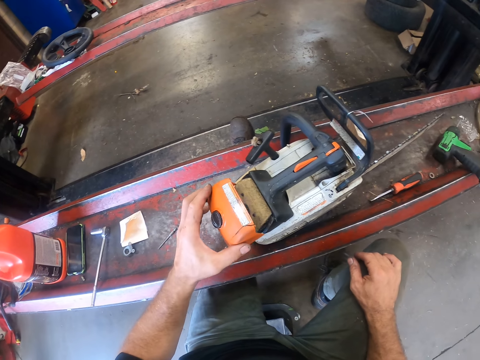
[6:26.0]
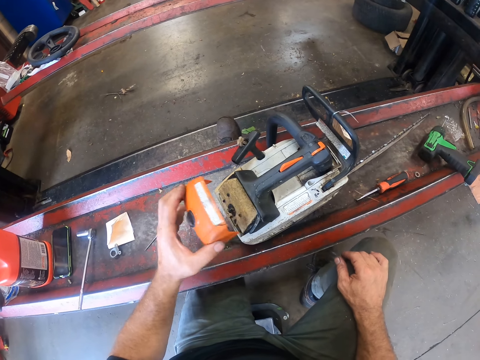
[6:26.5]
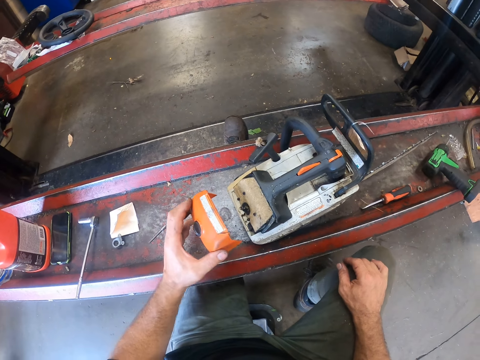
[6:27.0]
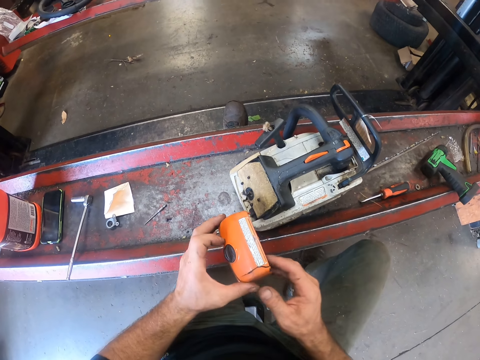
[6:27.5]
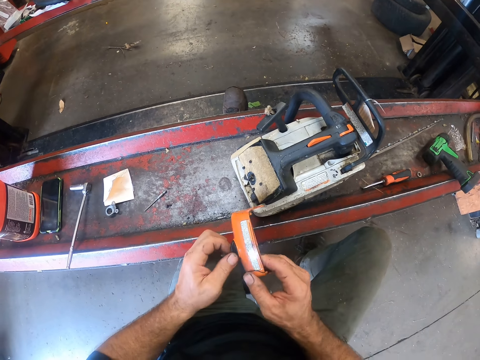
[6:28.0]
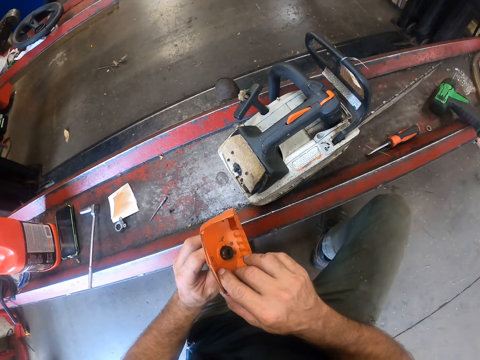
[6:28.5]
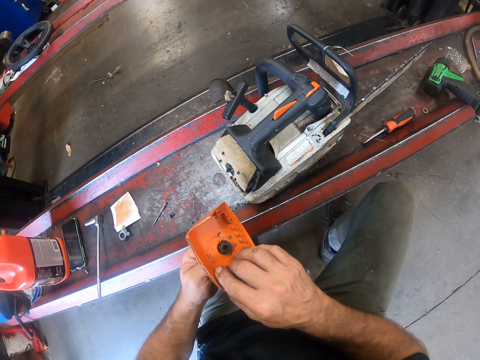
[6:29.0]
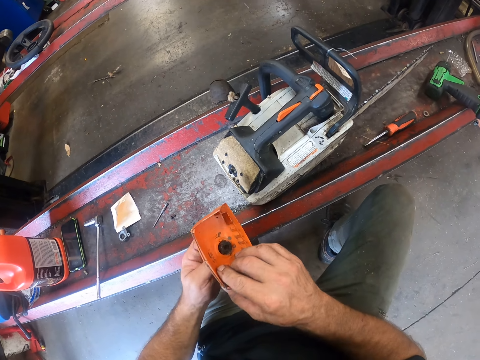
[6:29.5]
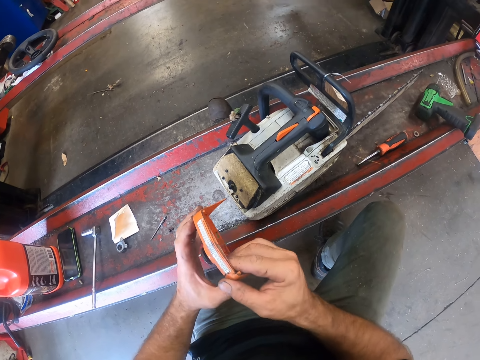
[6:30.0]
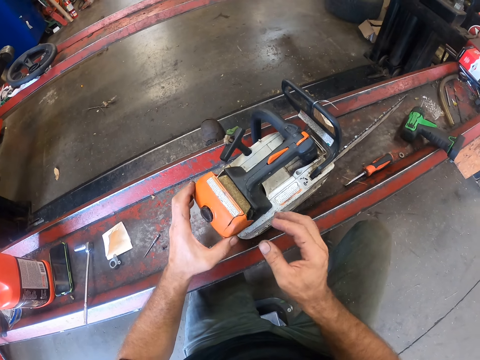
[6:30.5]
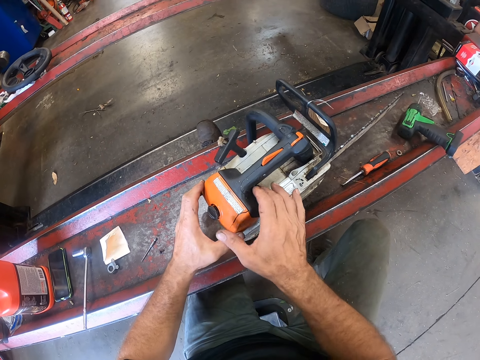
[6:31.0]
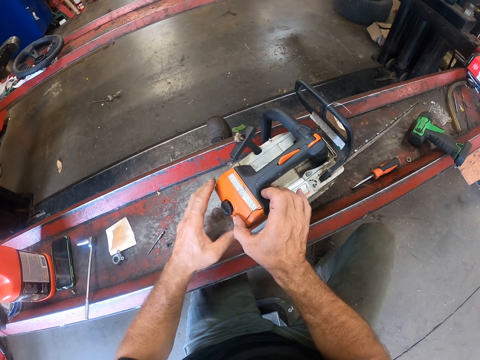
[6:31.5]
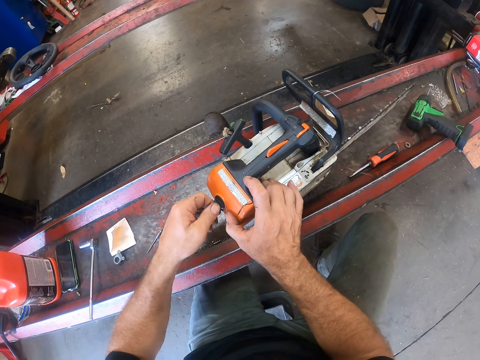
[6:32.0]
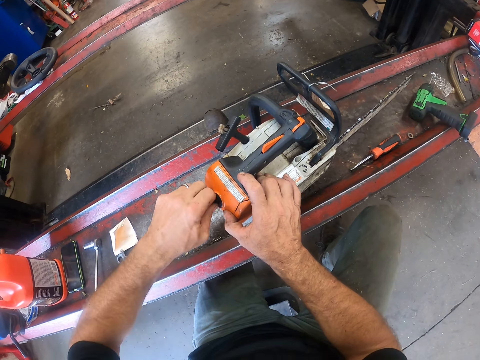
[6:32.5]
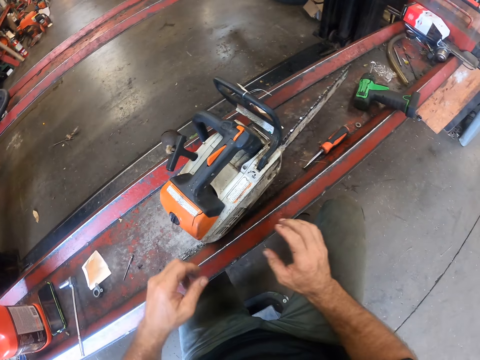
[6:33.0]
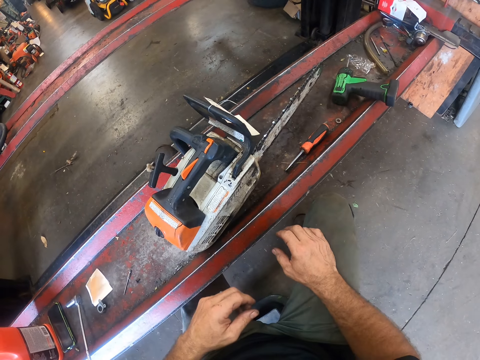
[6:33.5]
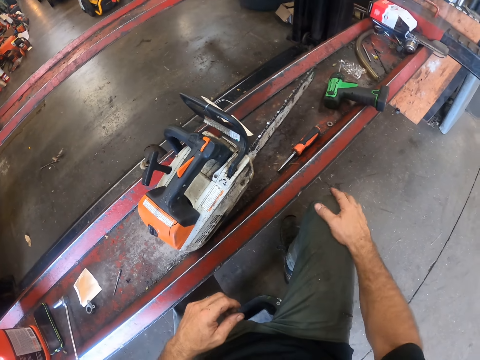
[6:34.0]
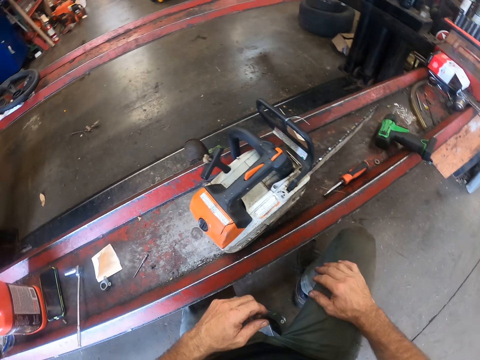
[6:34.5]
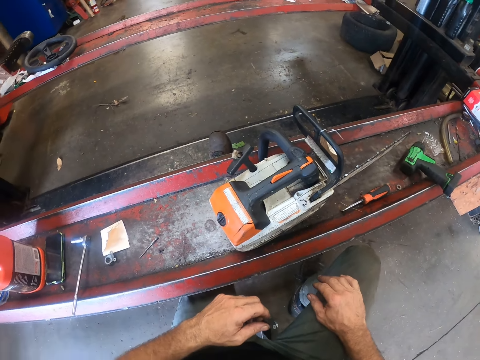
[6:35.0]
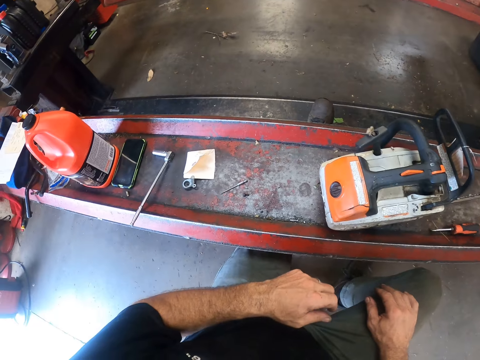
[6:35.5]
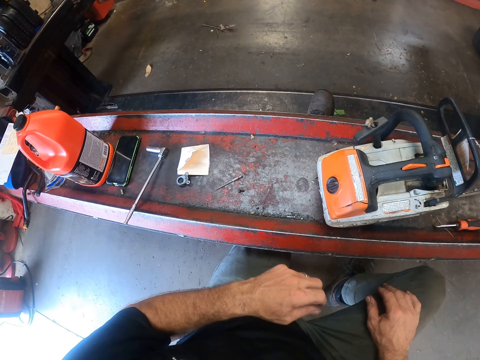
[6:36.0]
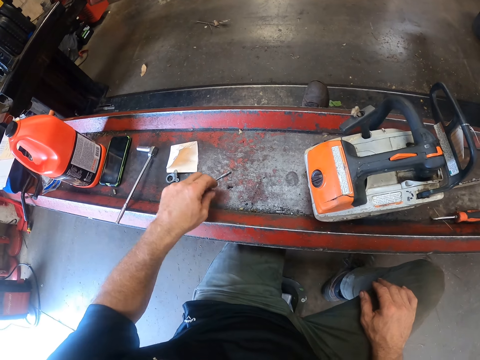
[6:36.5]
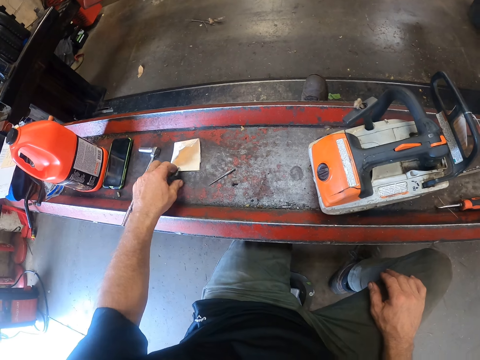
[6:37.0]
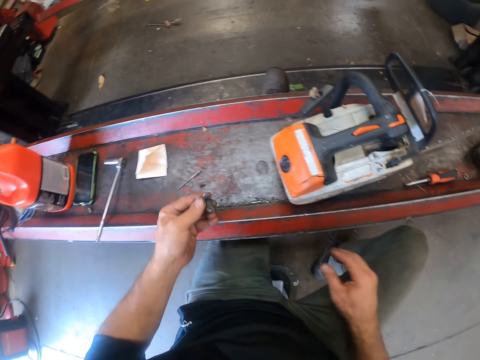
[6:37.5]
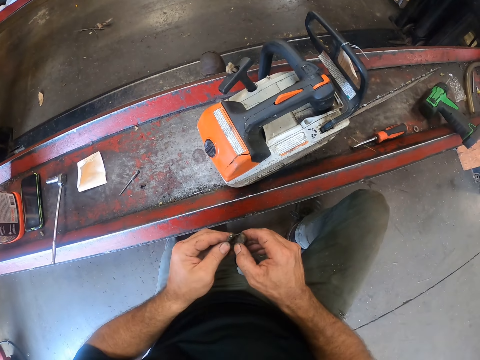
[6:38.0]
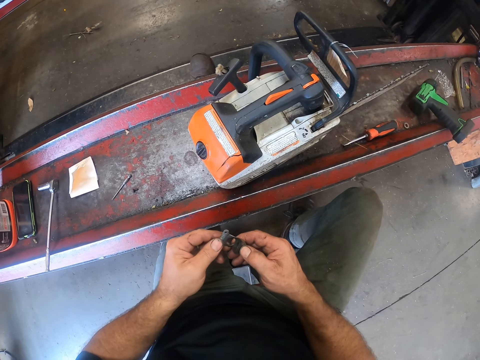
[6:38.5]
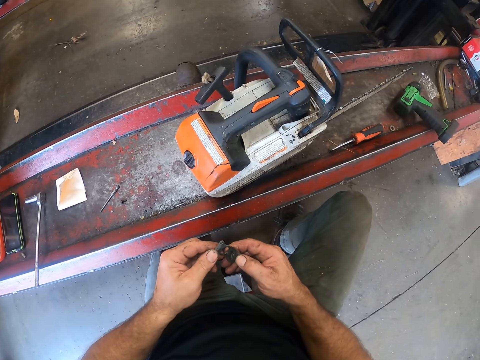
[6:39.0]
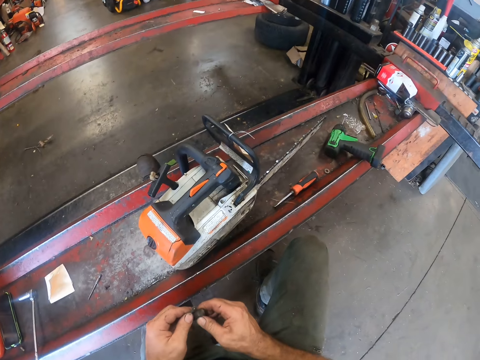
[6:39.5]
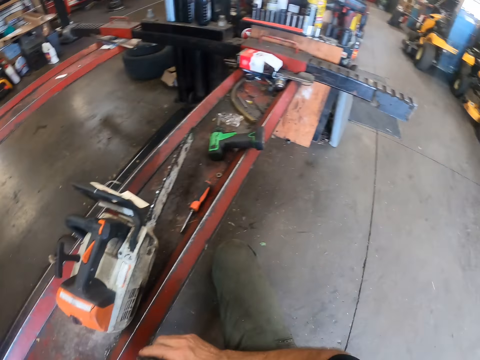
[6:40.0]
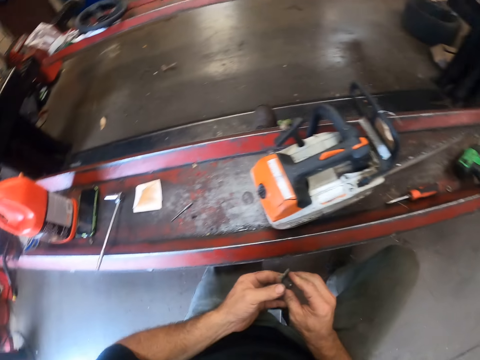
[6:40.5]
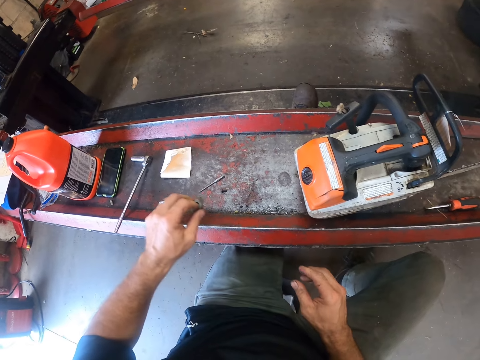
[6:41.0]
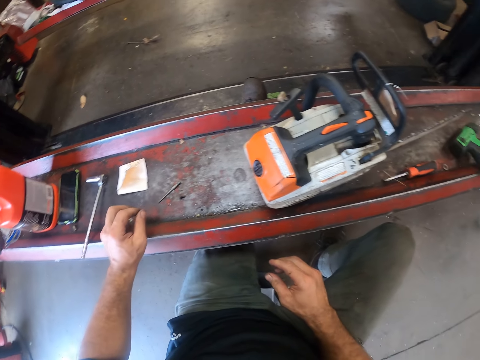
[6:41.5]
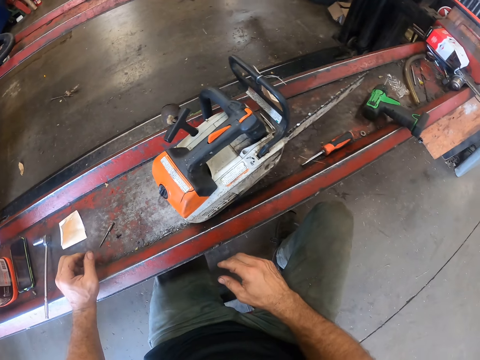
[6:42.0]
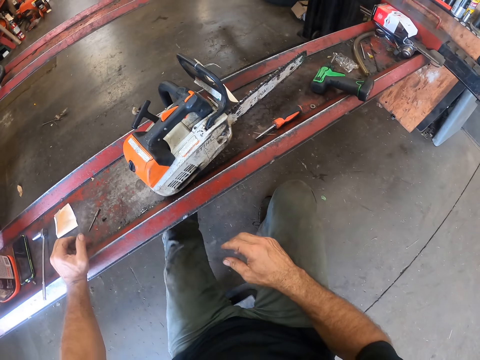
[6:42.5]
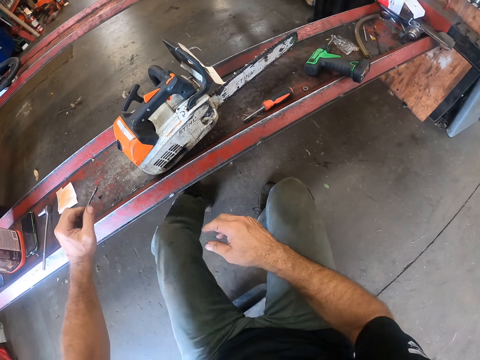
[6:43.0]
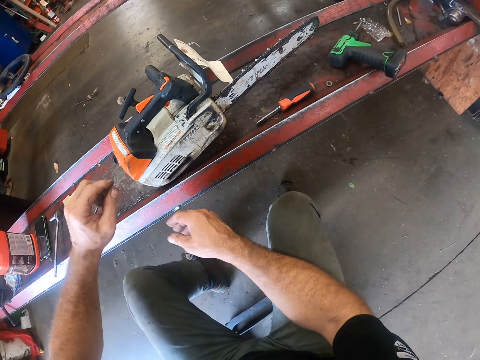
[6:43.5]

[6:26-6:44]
The camera wearer puts a power saw air filter cover on the power saw. He transfers the orange cover to his right hand. He adjusts the power saw air filter cover lock. He turns the knob on the orange cover with his left hand. He transfers the orange cover to his left hand. He sets the orange cover on the machine saw with his left hand. He holds the orange cover to the machine saw with his right hand. He locks the power saw air filter cover. He turns the knob on the orange cover with his left hand. He wipes his right hand on the left knee. He looks at something on the car lift. He picks up a washer from the car lift with his left hand. He looks at the washer on his hands. He holds the washer with both hands. He looks around the workshop. He drops the washer on the table with his left hand. He moves backwards on the workshop stool.

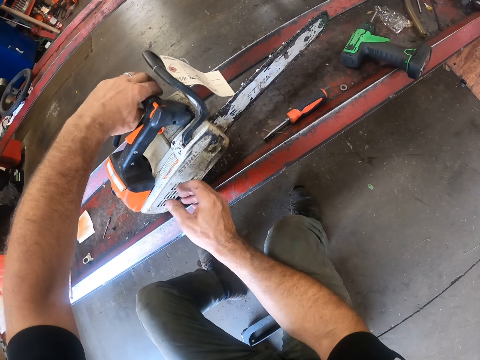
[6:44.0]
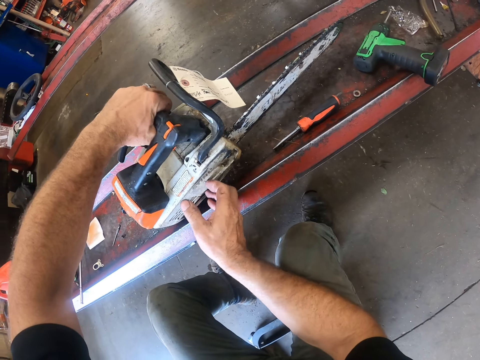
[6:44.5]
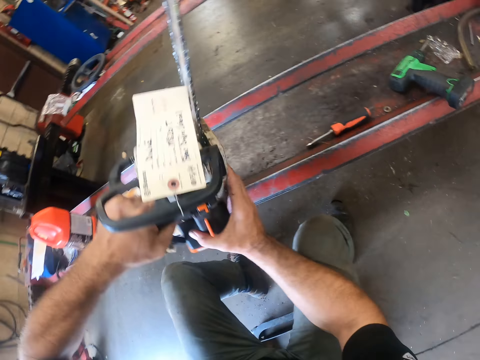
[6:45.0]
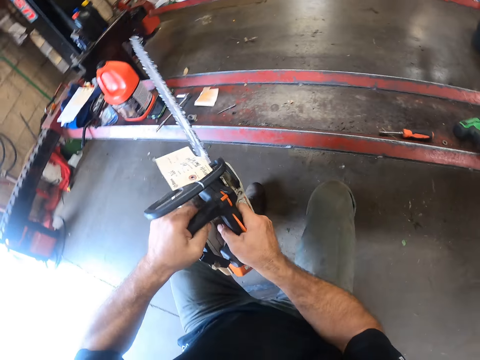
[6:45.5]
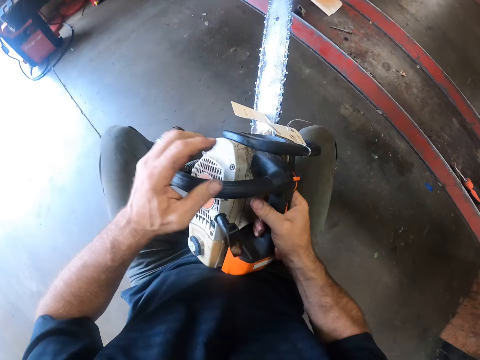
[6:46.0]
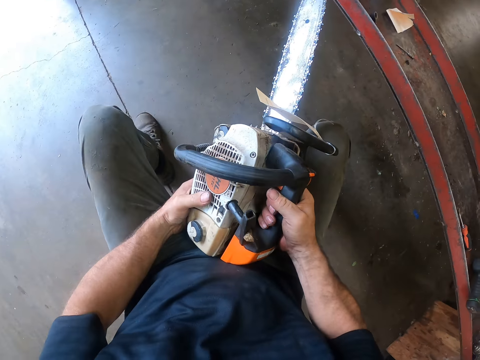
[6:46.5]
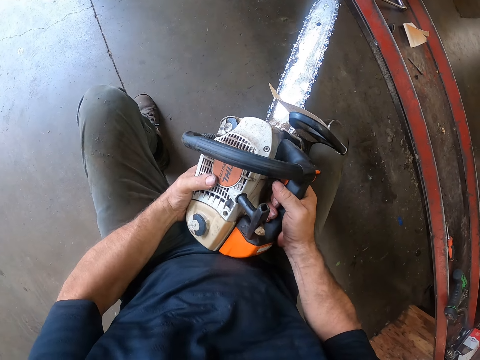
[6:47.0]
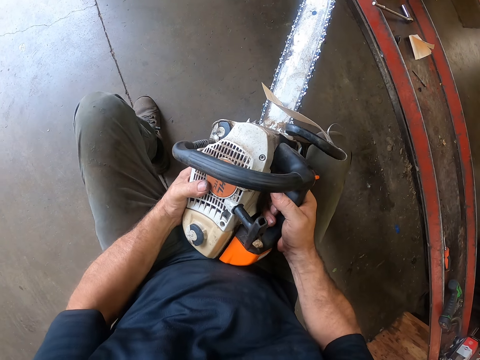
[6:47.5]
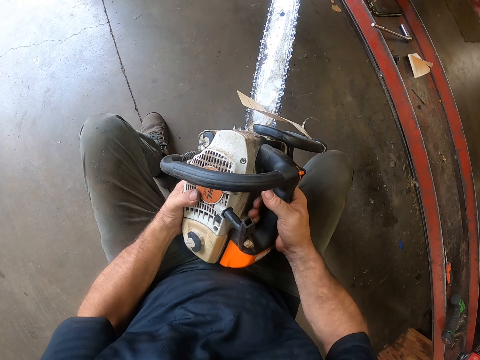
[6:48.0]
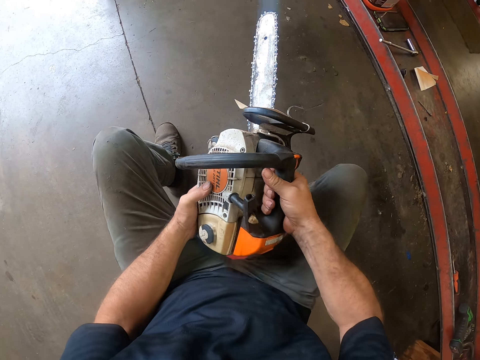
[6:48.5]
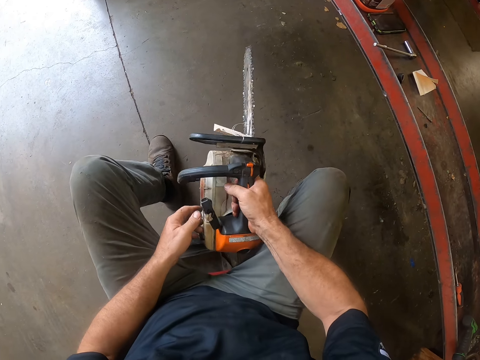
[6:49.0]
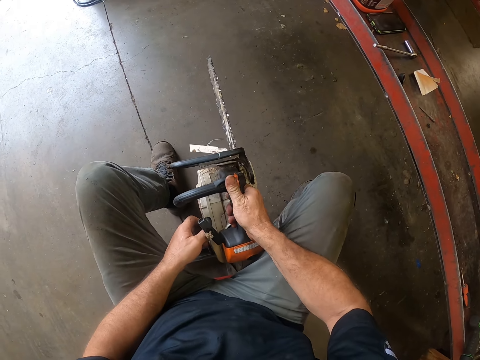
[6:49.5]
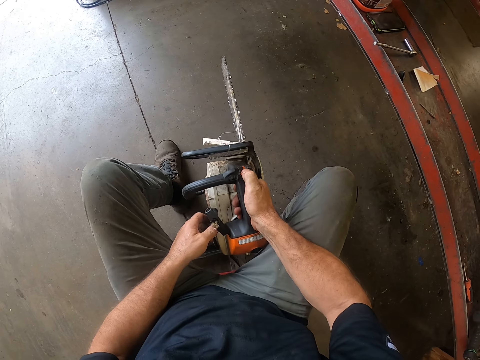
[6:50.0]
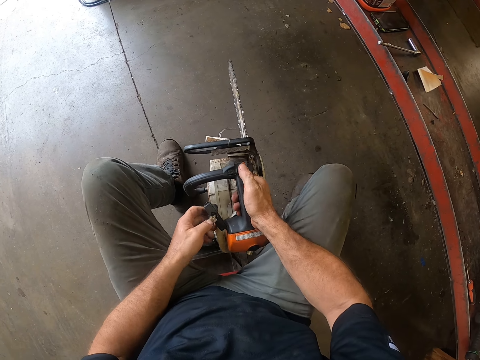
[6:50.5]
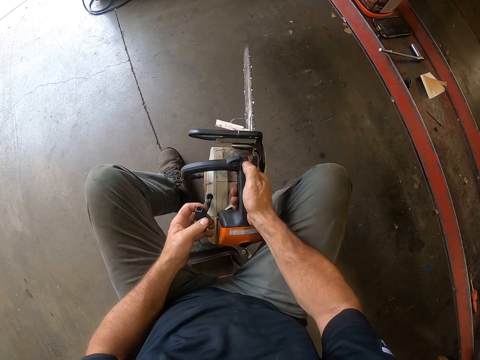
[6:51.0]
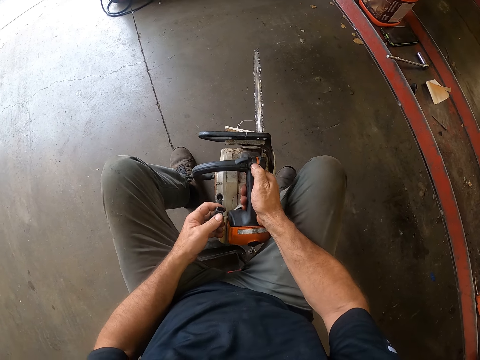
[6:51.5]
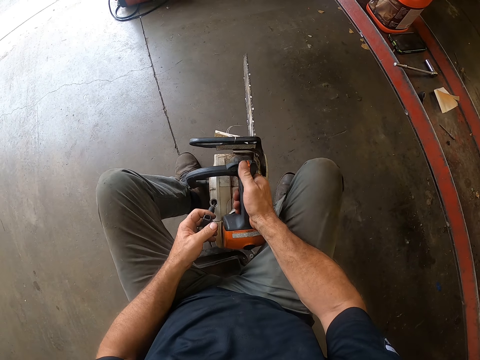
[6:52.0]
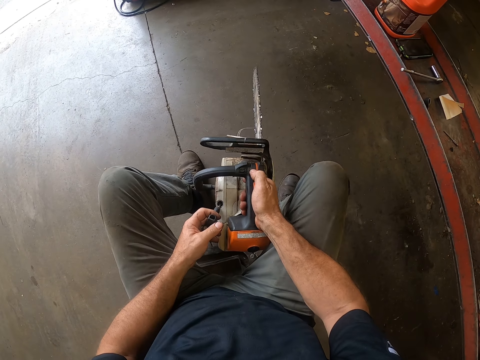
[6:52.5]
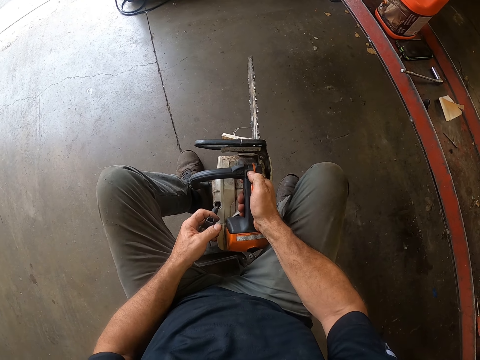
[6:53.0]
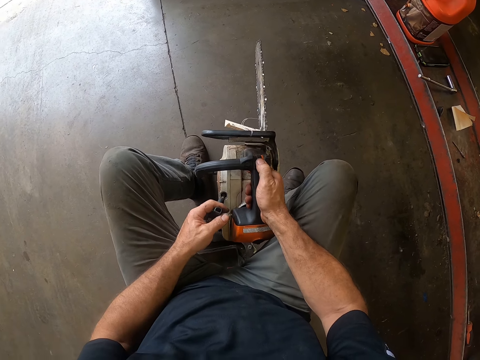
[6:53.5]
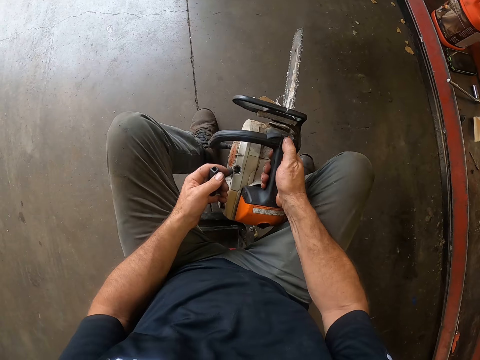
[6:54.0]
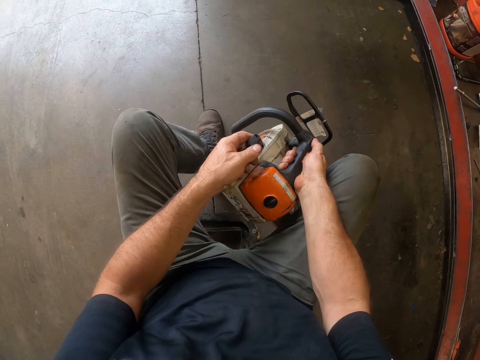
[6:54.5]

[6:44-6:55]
The camera wearer picks up the machine or power saw from the table with his left hand. He holds the machine saw with both hands. He adjusts the power saw handle on his hand. He operates the power saw. He holds the rope or pull start of the machine saw with his left hand. He pulls the rope of the machine saw with his left hand.
